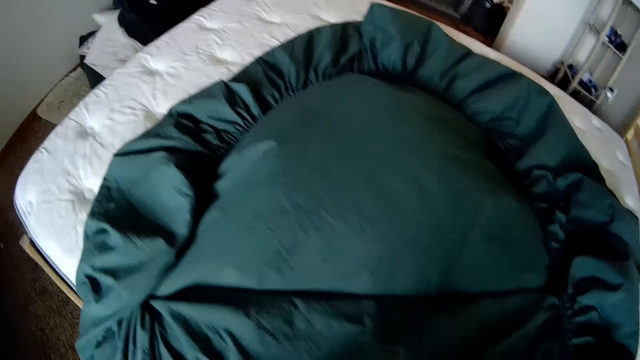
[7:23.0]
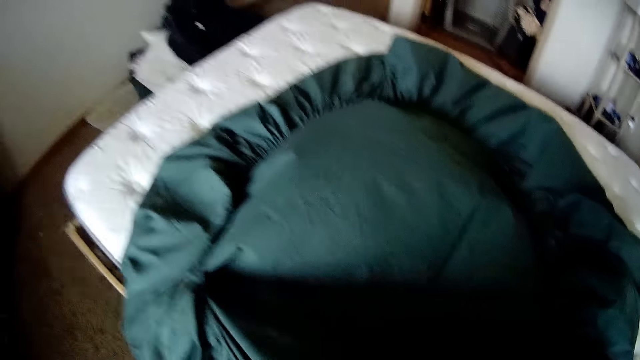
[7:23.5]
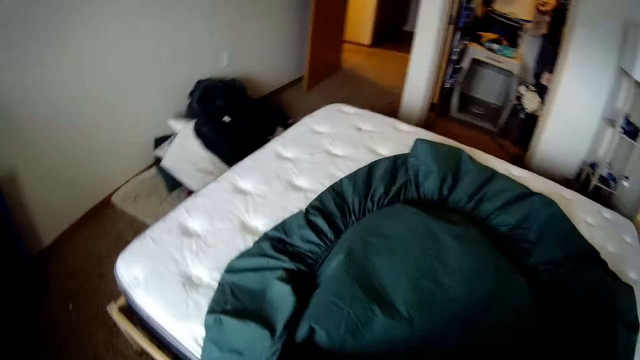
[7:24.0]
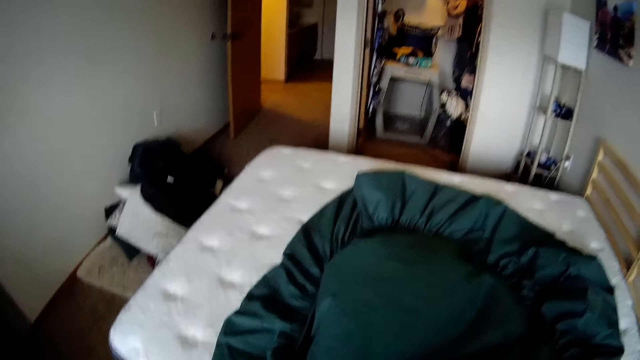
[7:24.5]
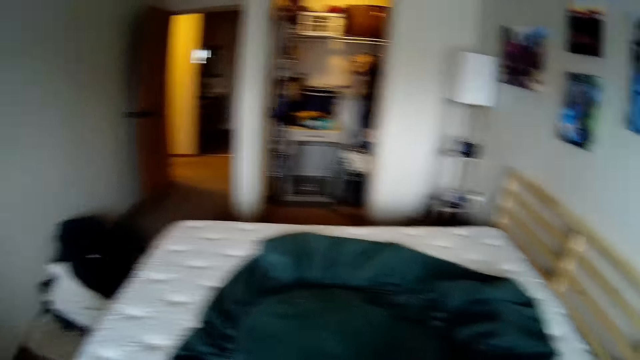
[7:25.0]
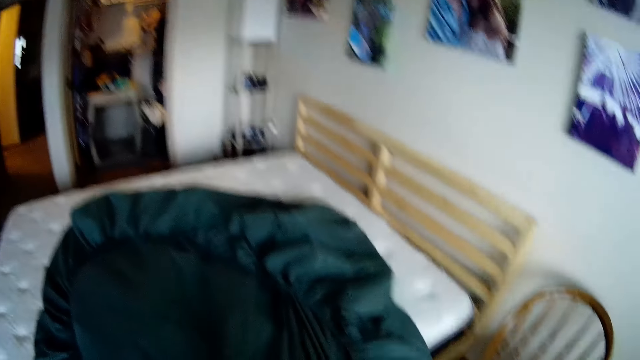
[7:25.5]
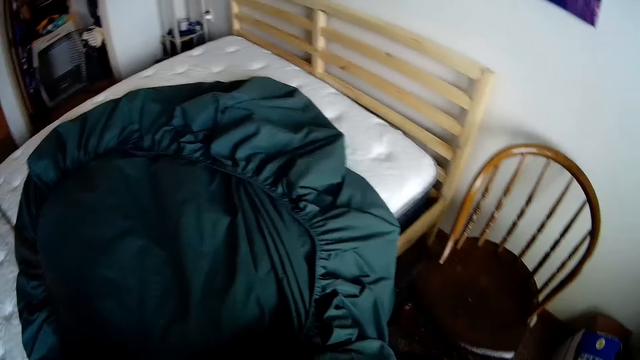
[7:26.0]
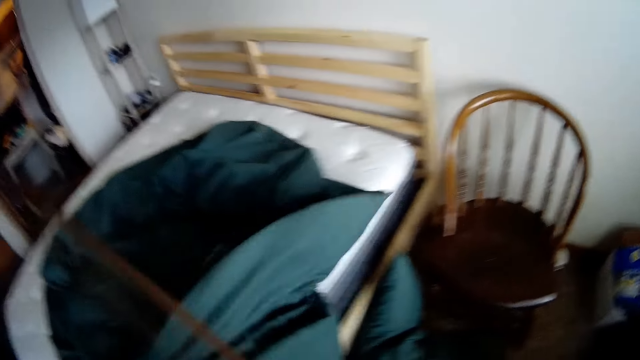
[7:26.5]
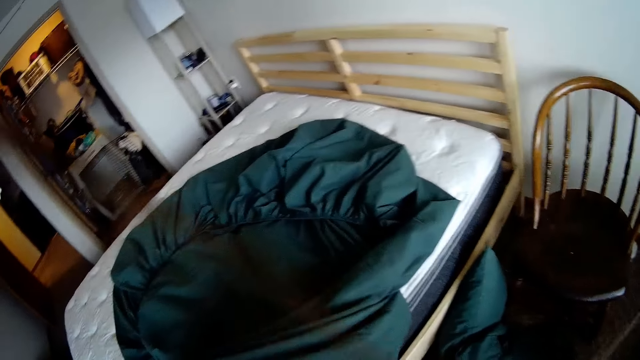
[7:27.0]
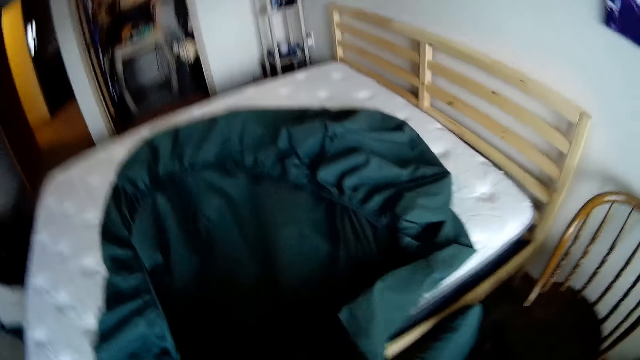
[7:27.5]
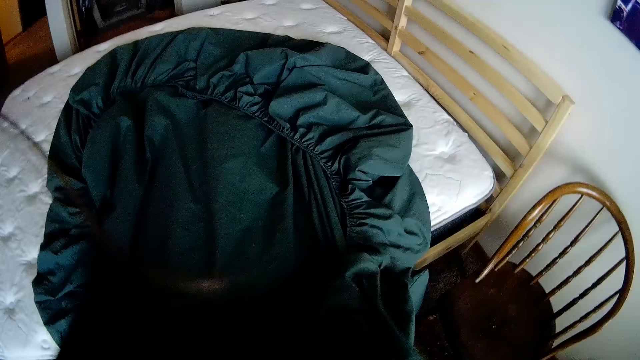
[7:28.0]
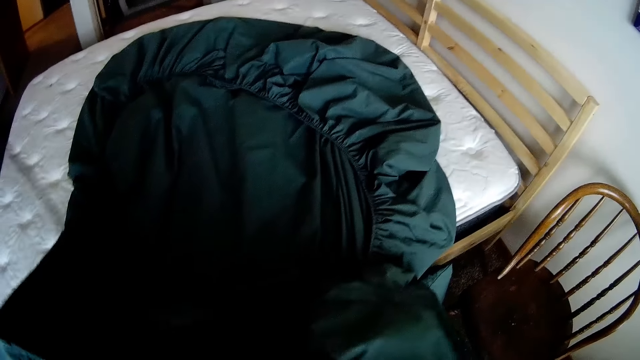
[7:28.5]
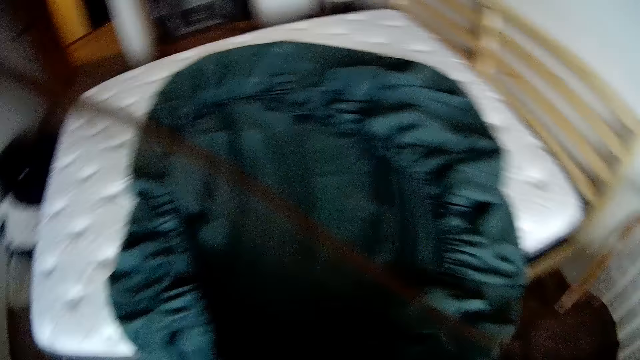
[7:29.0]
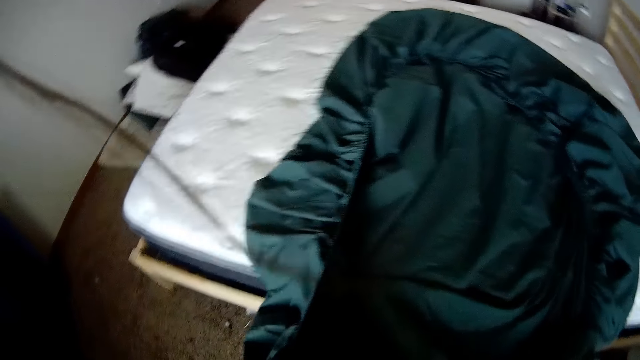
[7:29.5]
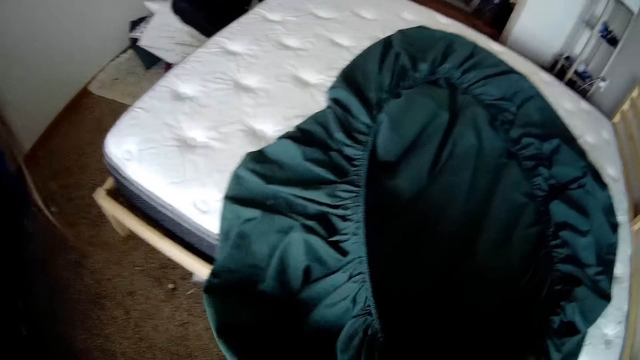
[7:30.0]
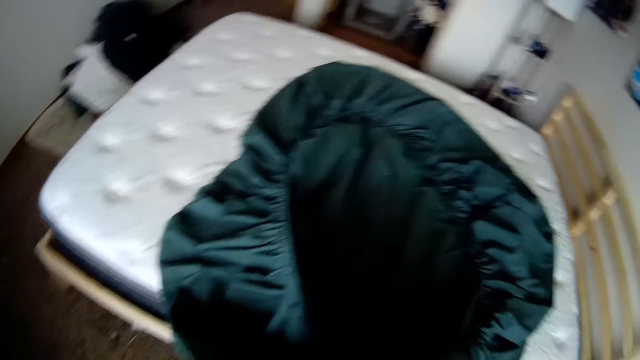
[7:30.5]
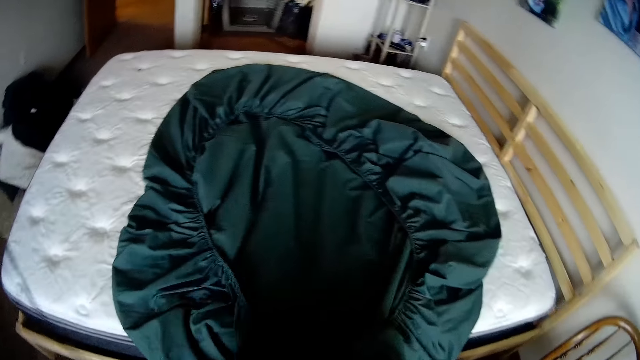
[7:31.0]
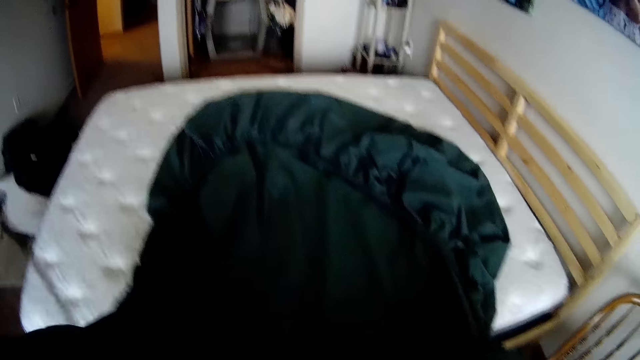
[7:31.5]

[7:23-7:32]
The camera wearer touches the bedcover. They move the bedcover on the bed.

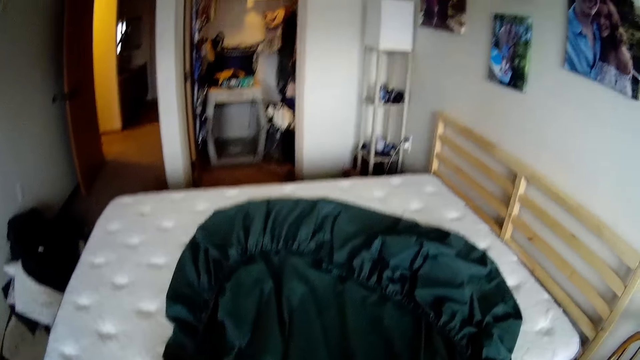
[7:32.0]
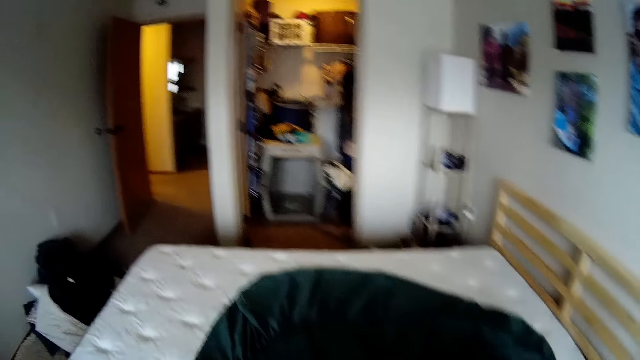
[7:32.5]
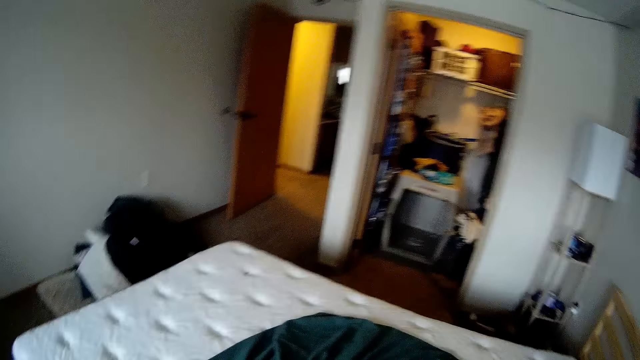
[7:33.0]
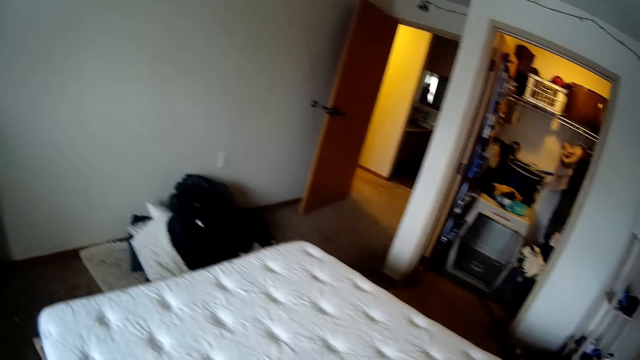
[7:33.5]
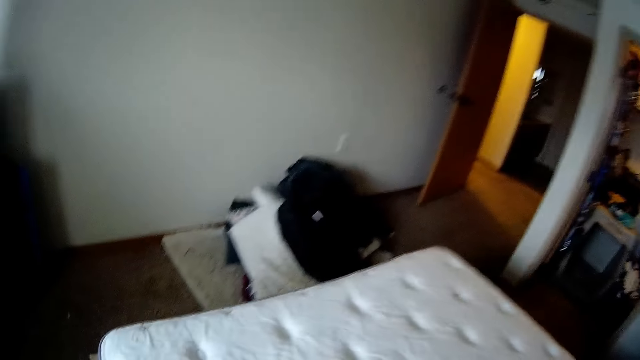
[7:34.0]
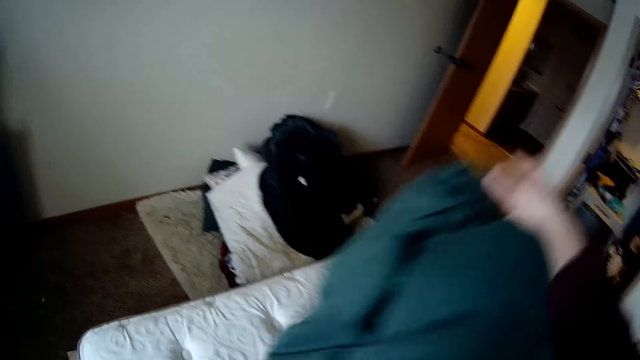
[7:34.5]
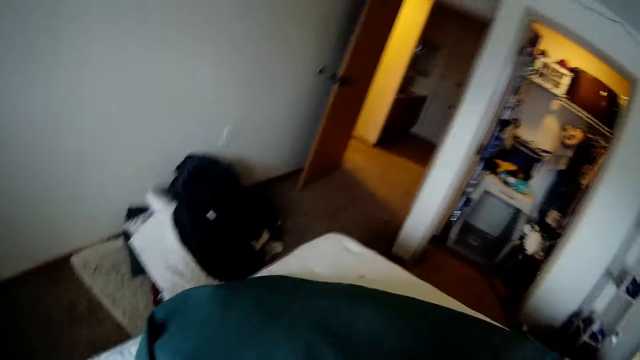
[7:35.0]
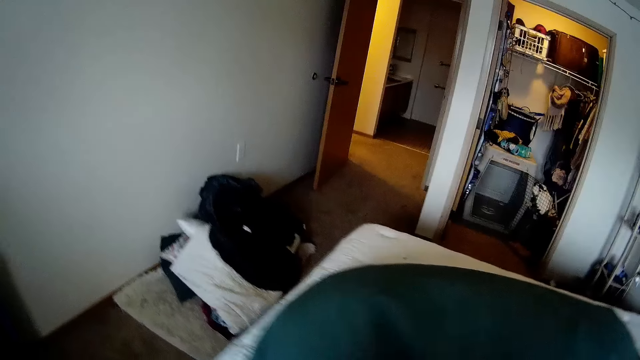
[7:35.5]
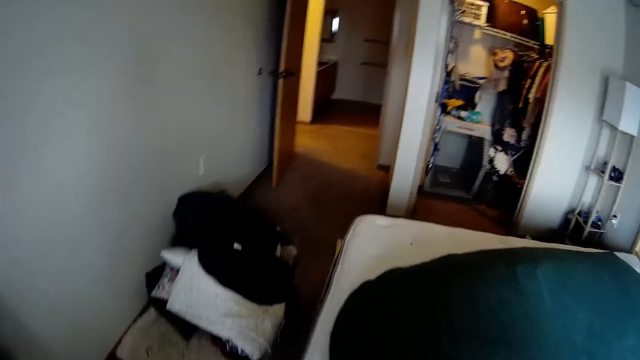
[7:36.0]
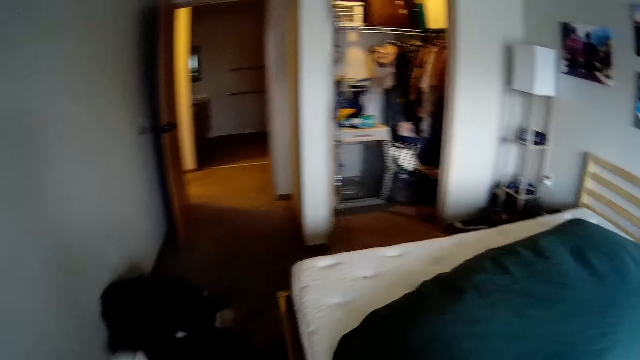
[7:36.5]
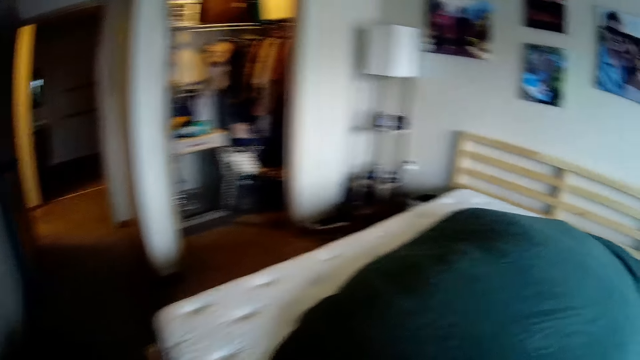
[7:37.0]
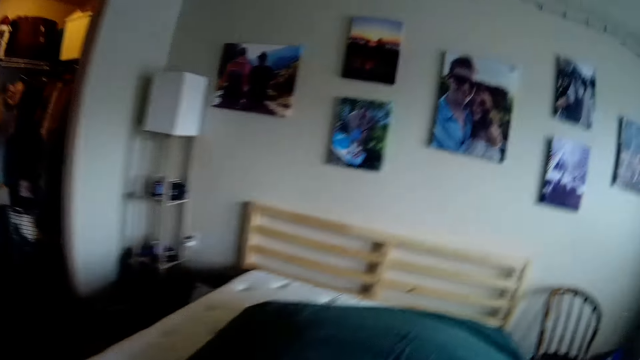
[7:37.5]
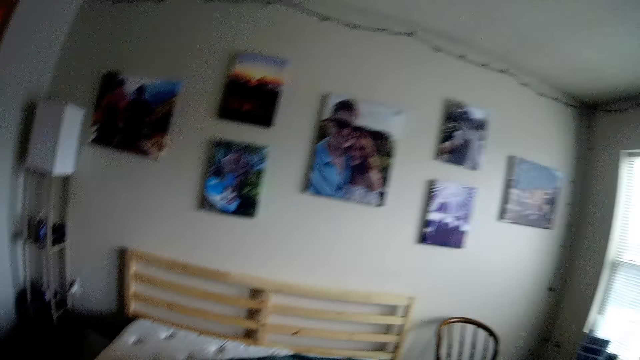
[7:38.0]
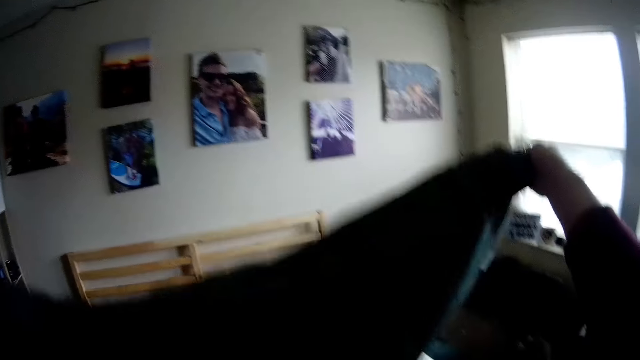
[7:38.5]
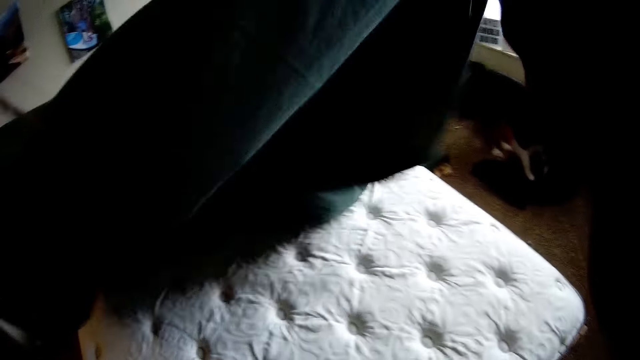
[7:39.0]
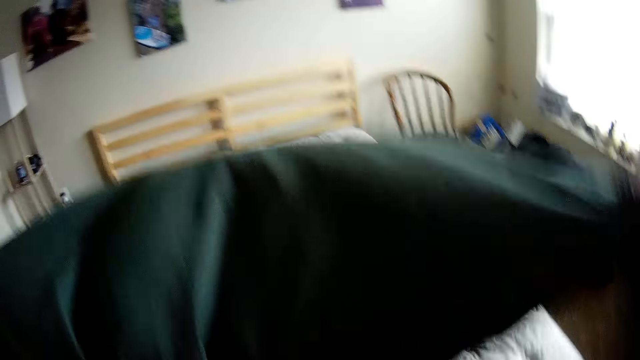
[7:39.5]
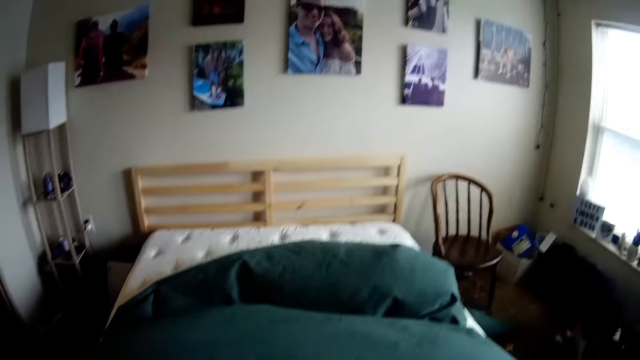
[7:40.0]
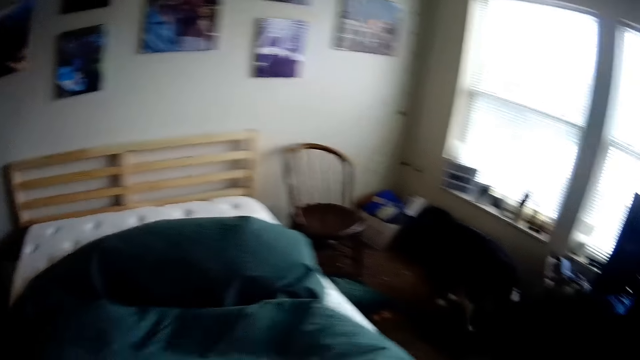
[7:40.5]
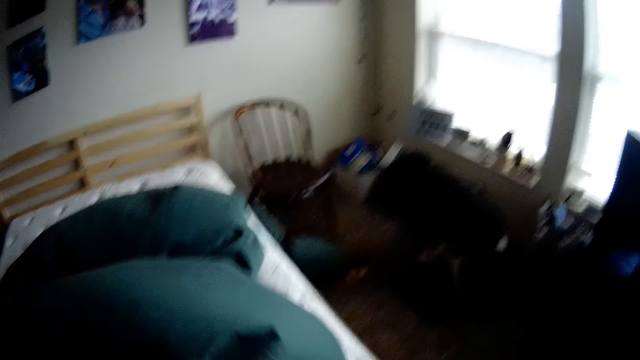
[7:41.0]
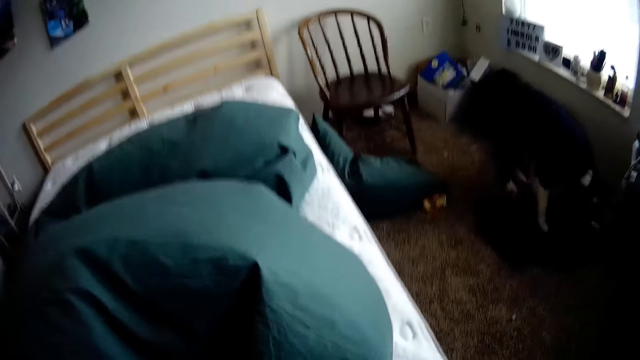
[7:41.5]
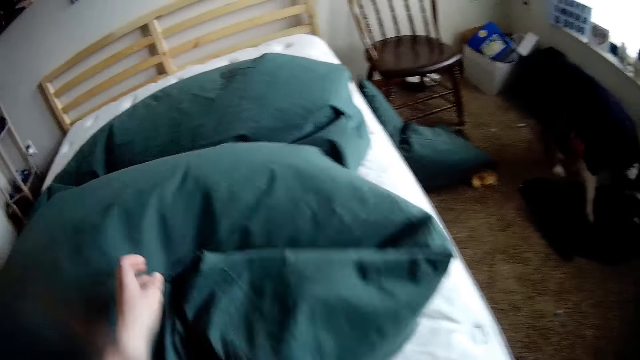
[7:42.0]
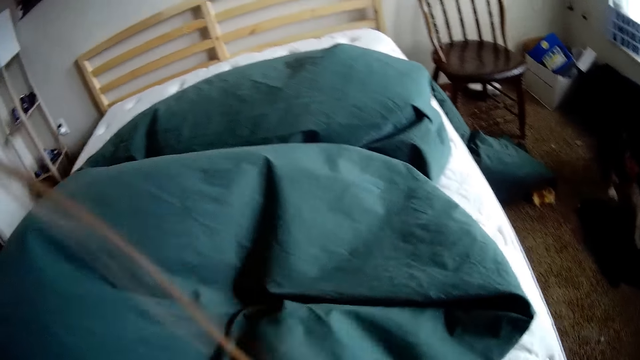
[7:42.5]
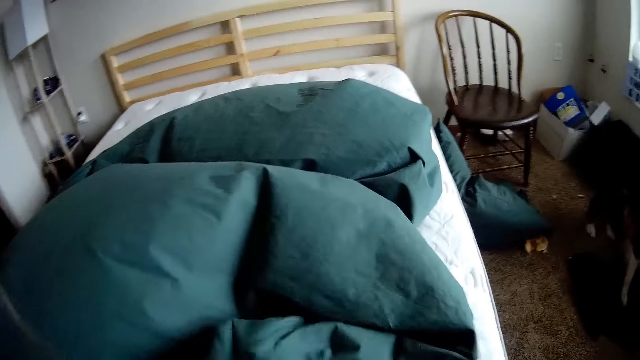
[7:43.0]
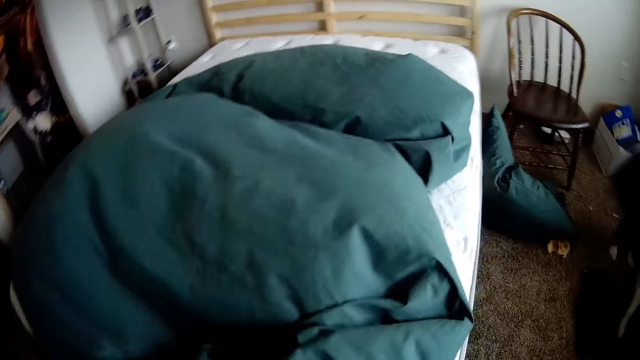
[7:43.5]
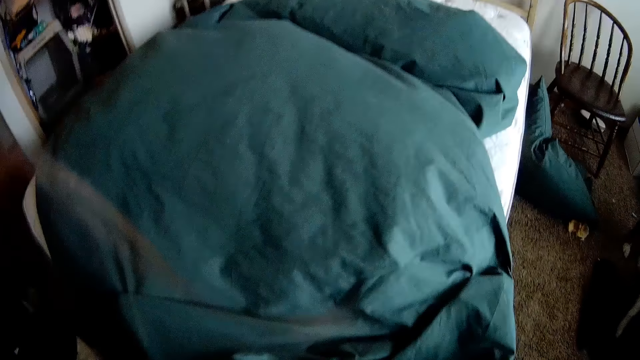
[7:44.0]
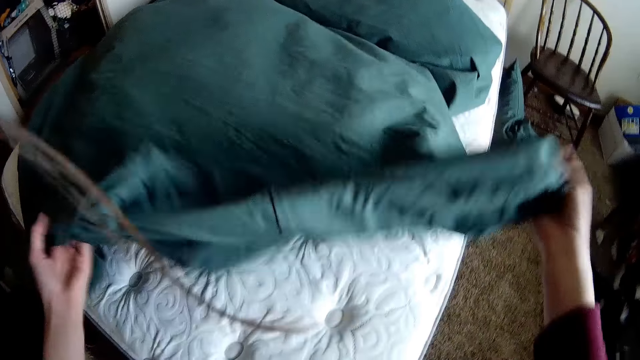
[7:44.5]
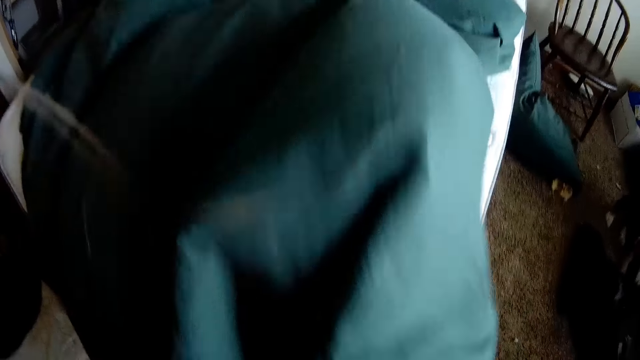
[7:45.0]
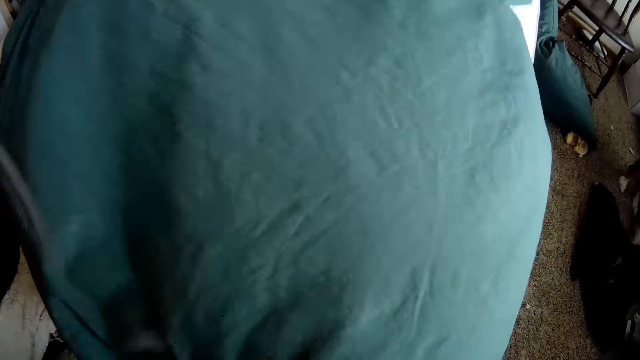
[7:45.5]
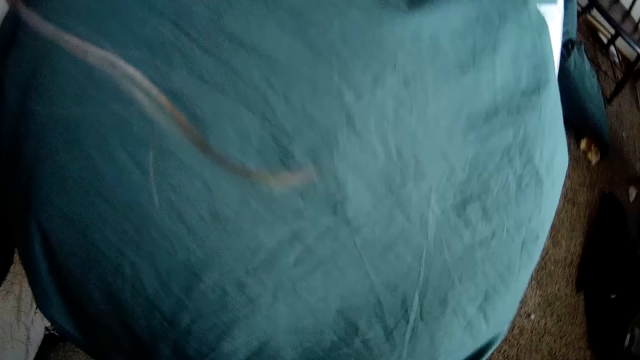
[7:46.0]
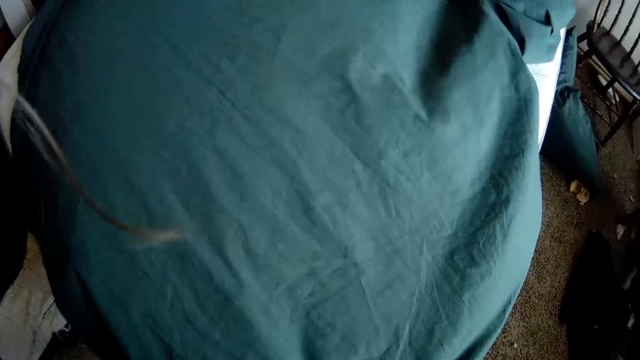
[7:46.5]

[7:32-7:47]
The camera wearer turns the bedcover on the bed. They spread the bedcover on the bed. They move the bedcover. They shake the bedcover.
